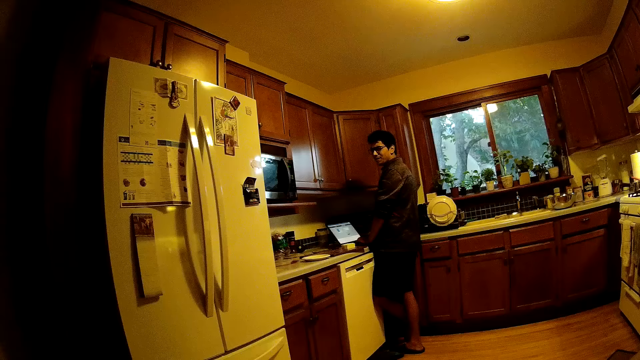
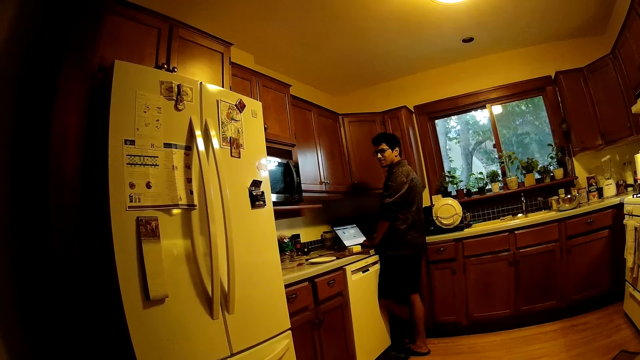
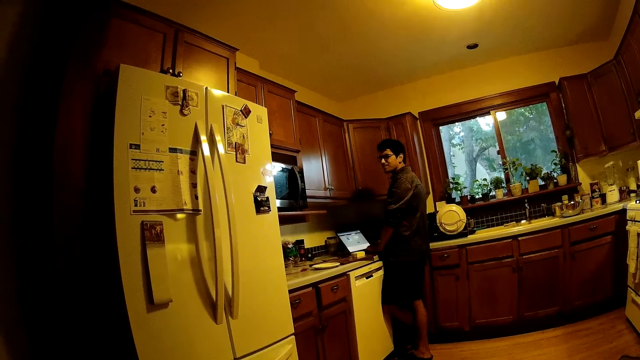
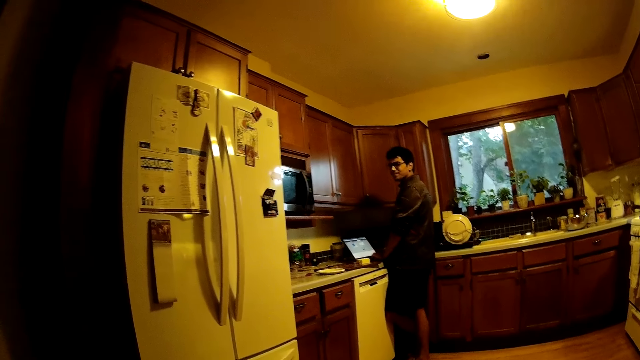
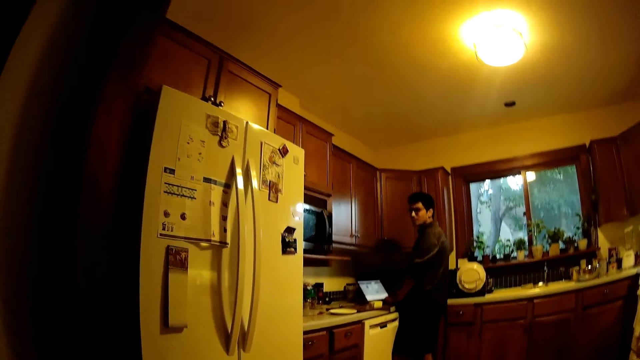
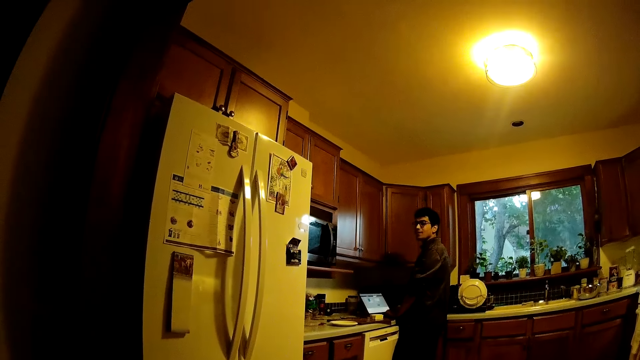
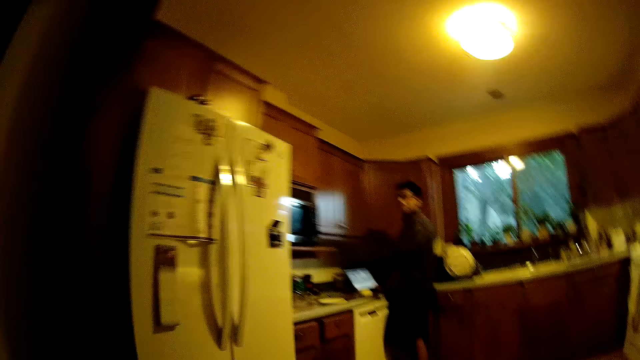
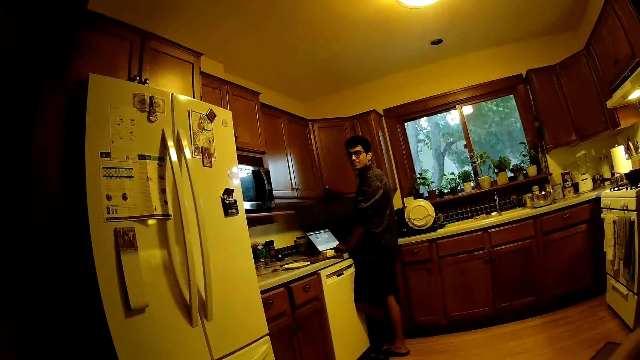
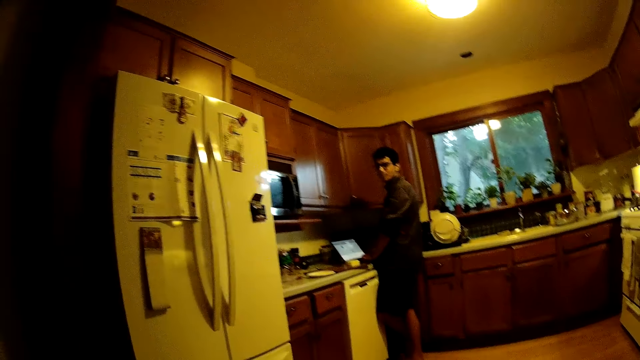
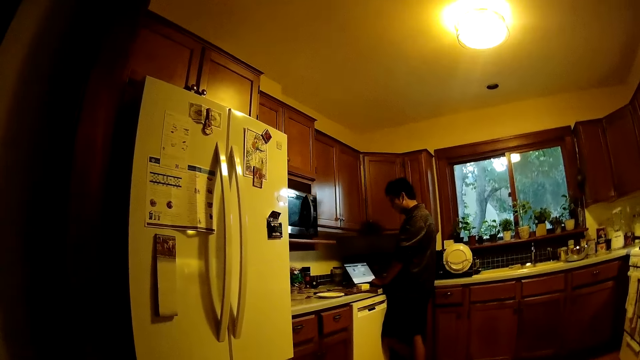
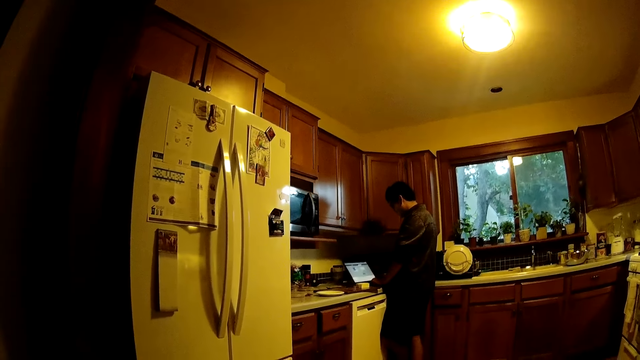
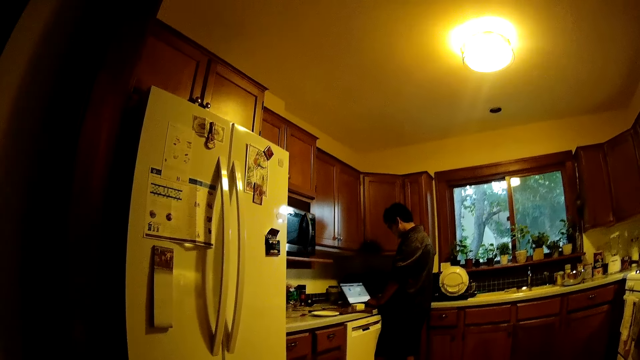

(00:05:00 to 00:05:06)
The camera wearer talks to a man. The man talks to the camera wearer. The camera wearer interacts with the man. The man scrolls the laptop.
